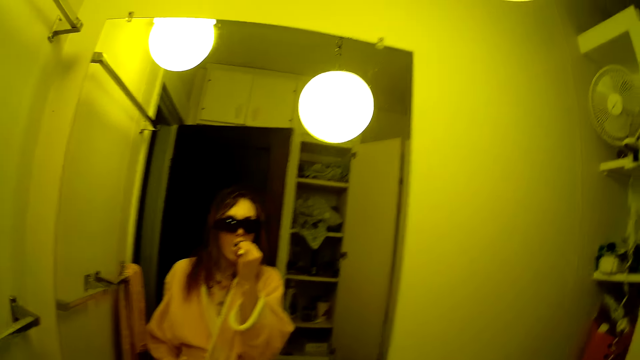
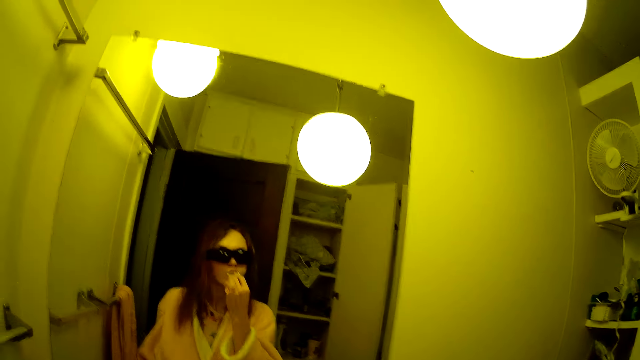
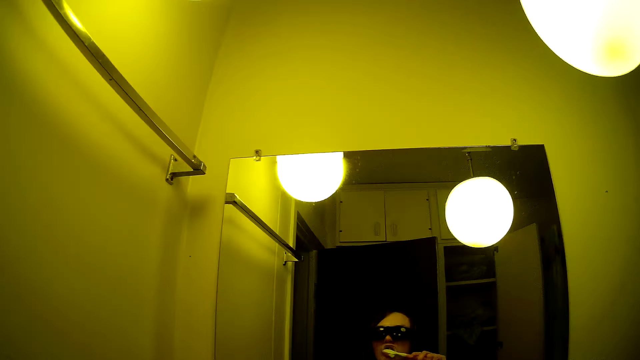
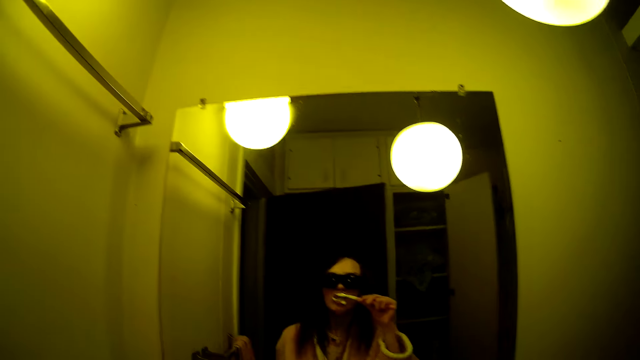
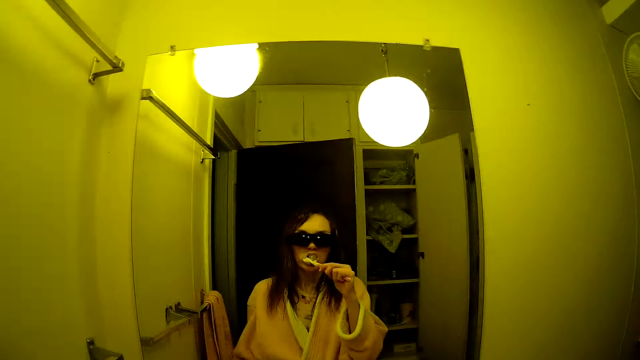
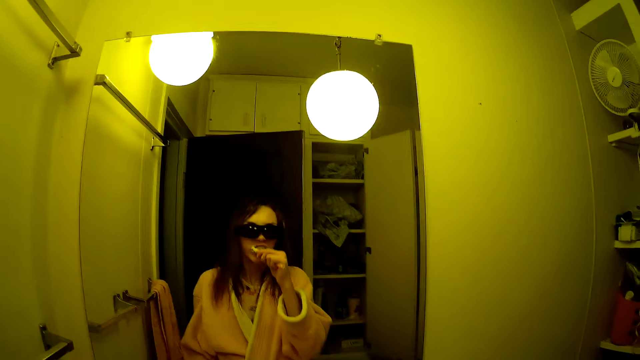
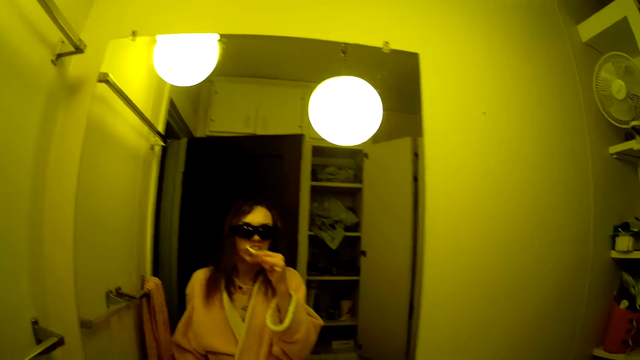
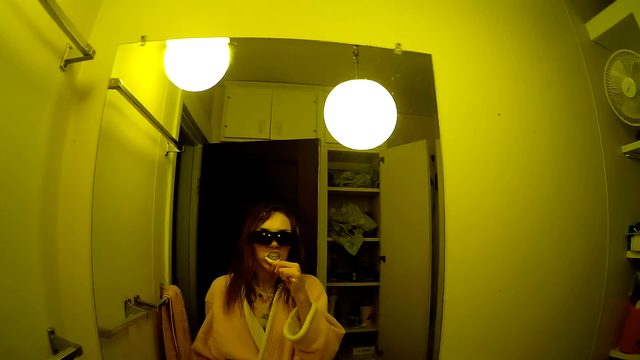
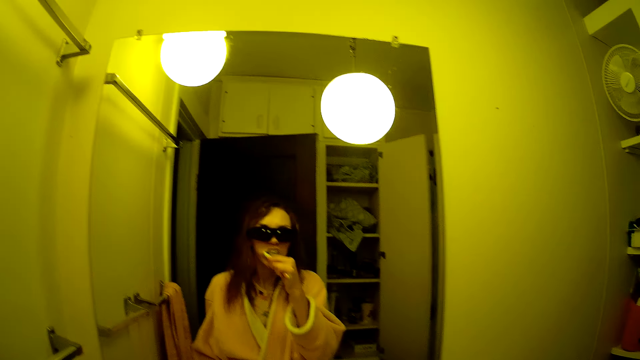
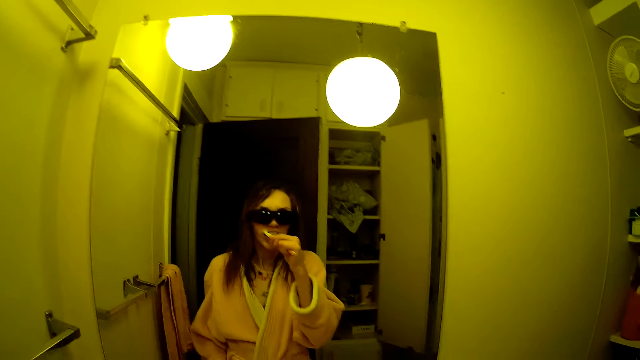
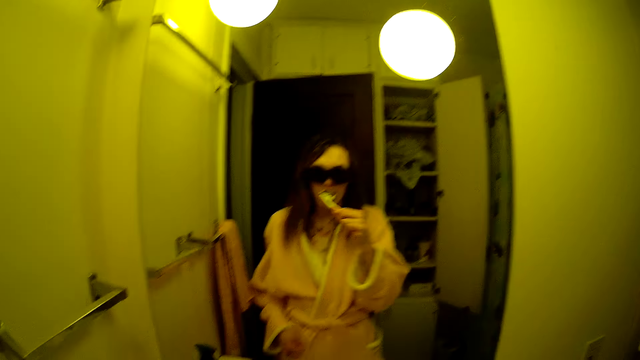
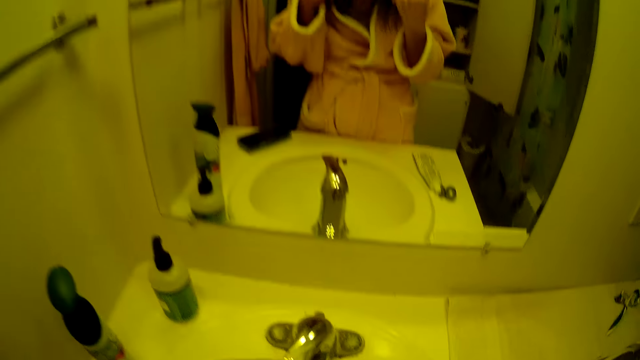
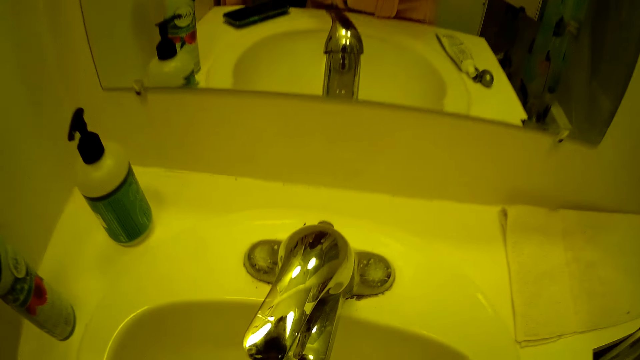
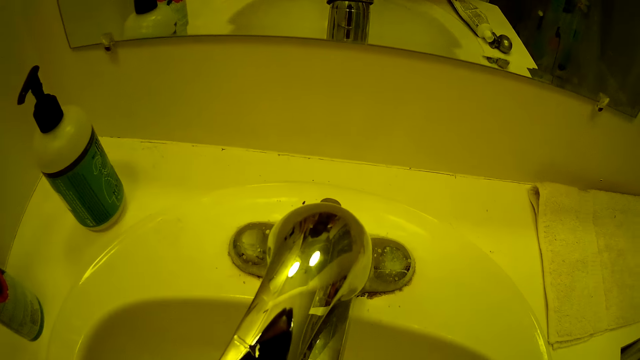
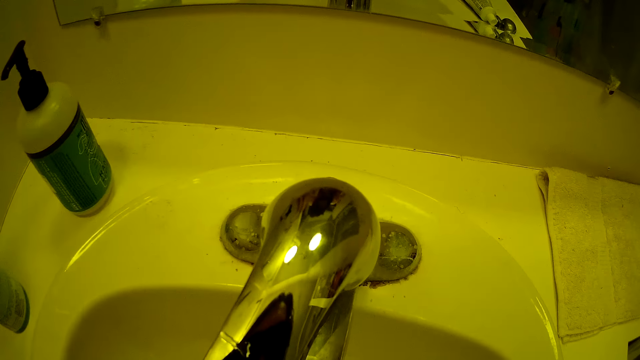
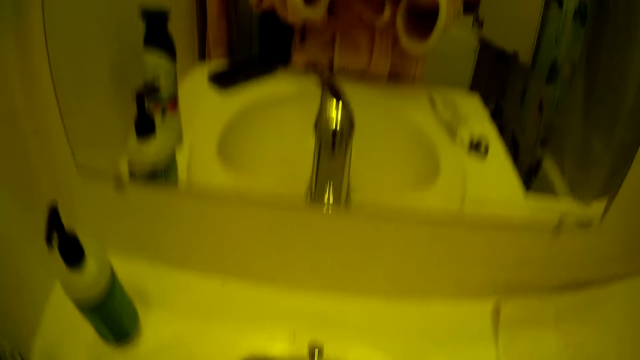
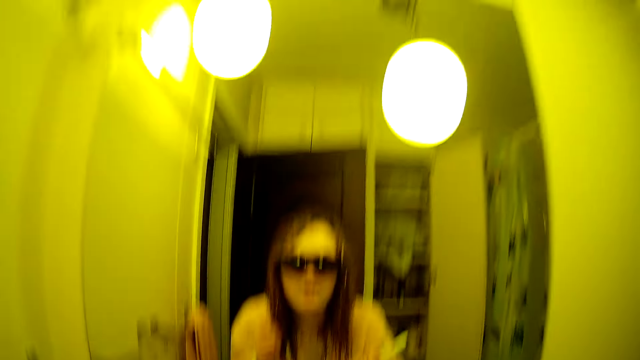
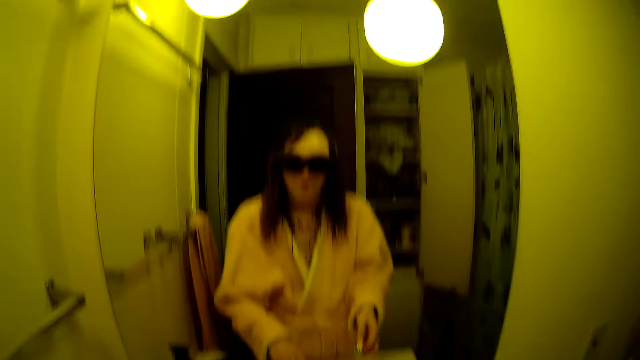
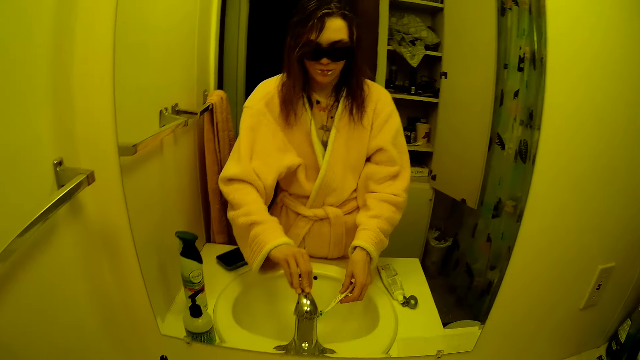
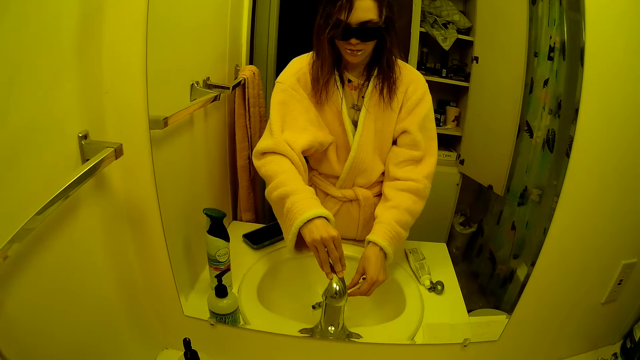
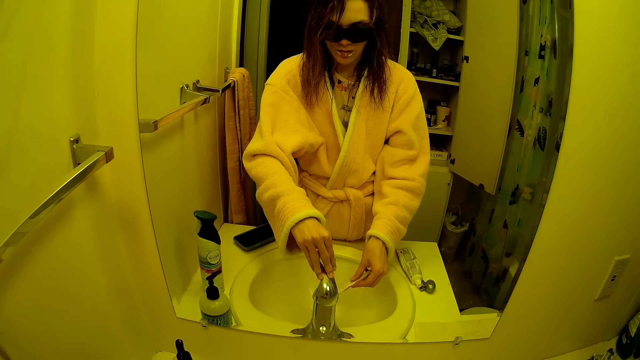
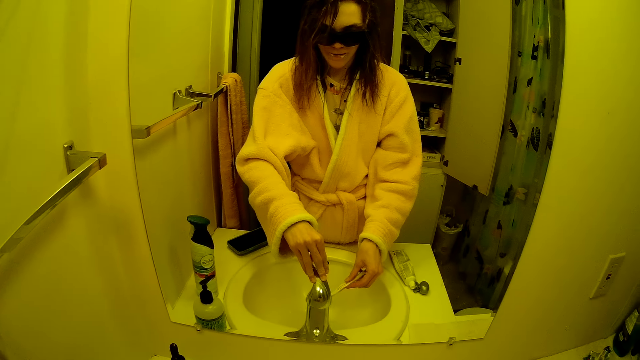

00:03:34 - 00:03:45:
The camera wearer spits in the sink. She turns on the tap with her right hand. She rinses the toothbrush in the sink.

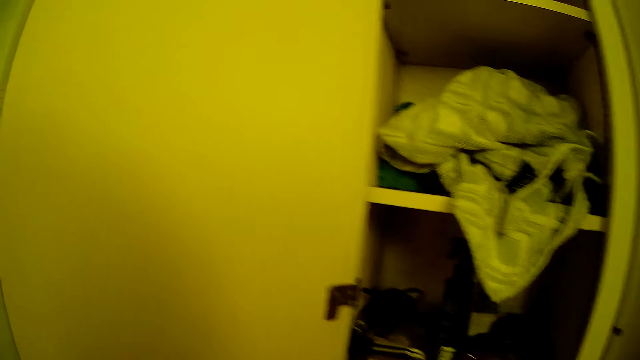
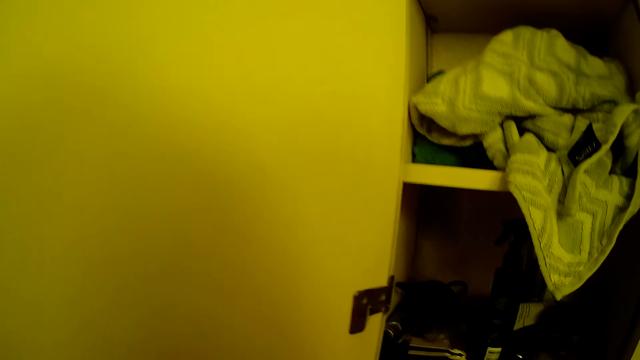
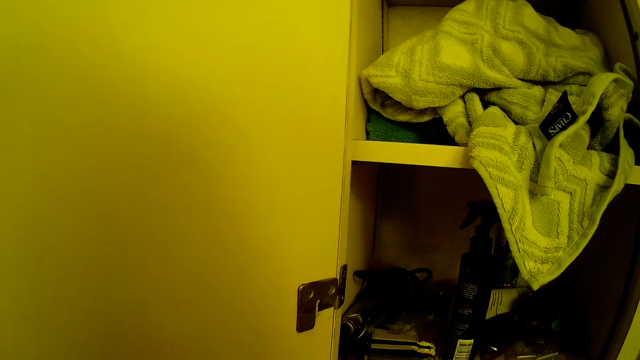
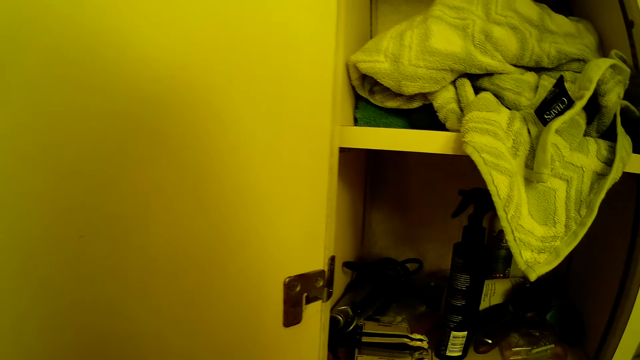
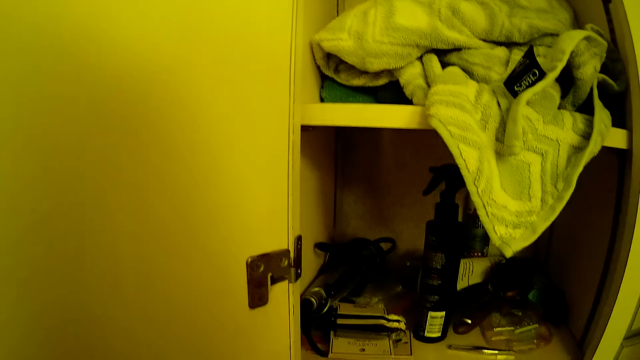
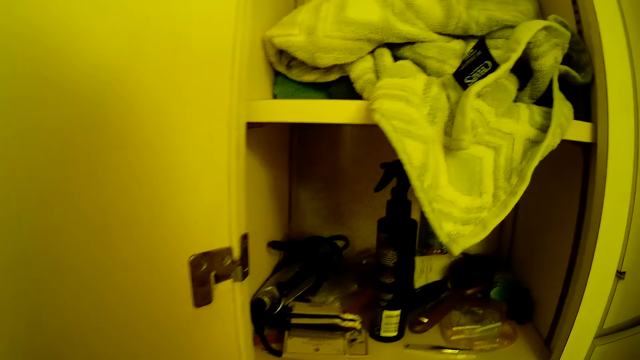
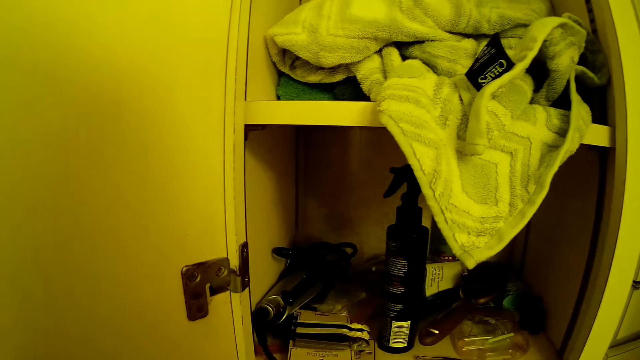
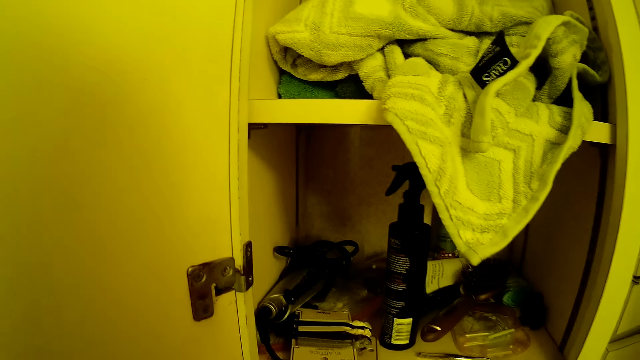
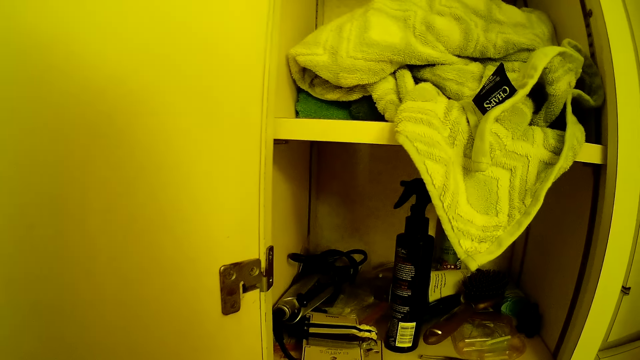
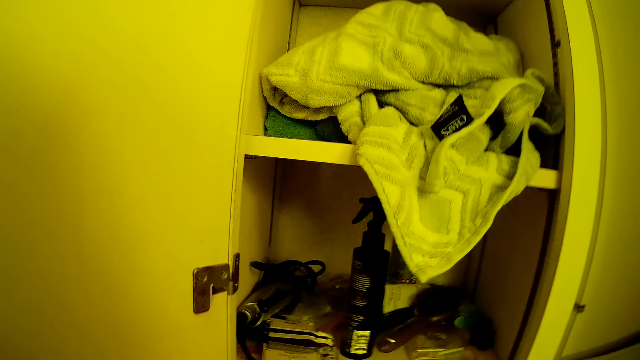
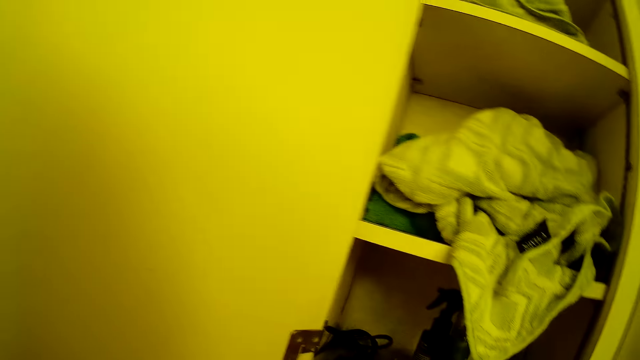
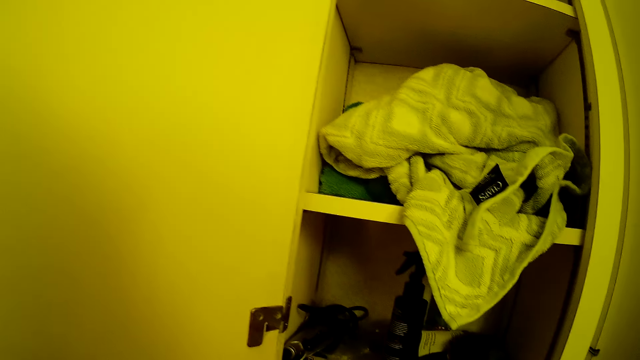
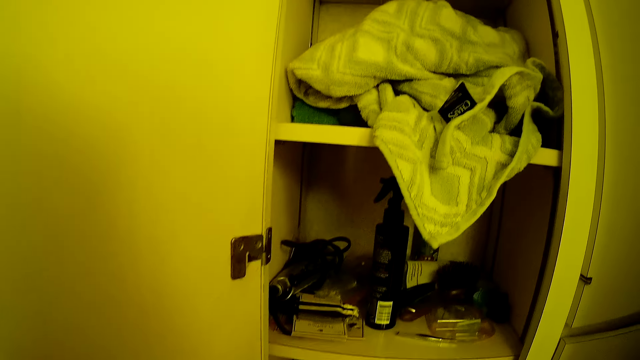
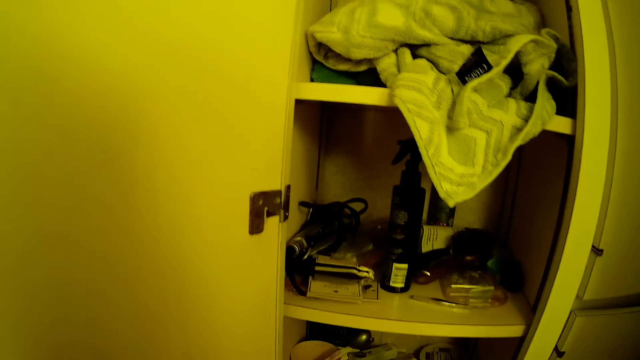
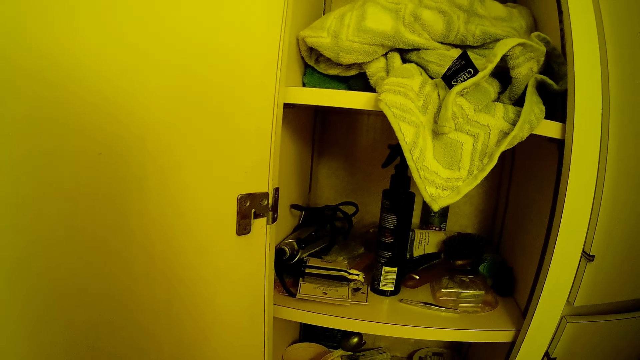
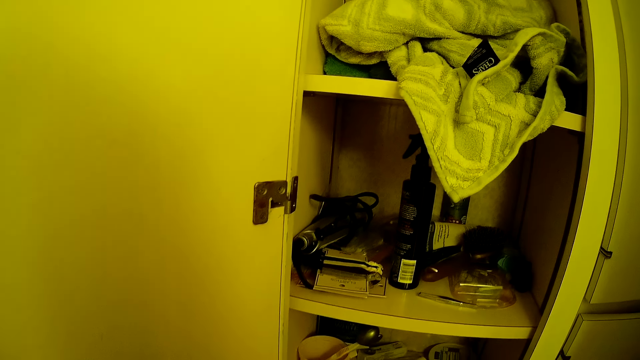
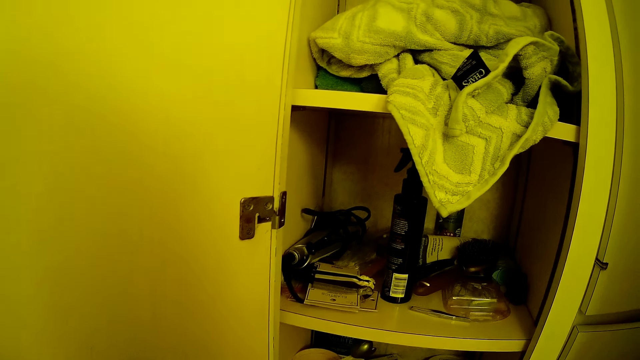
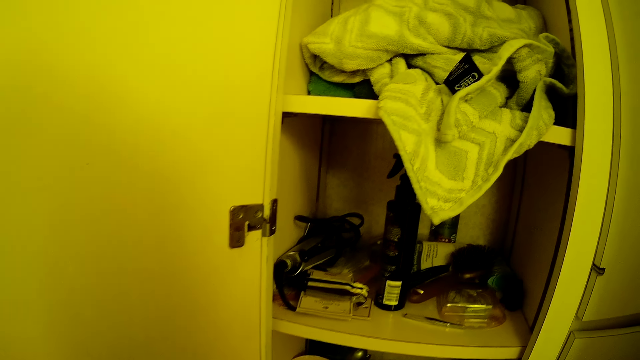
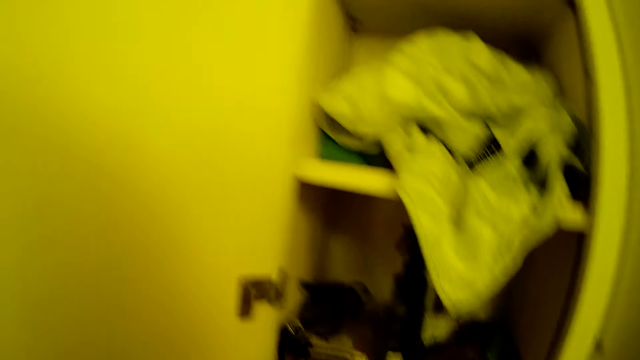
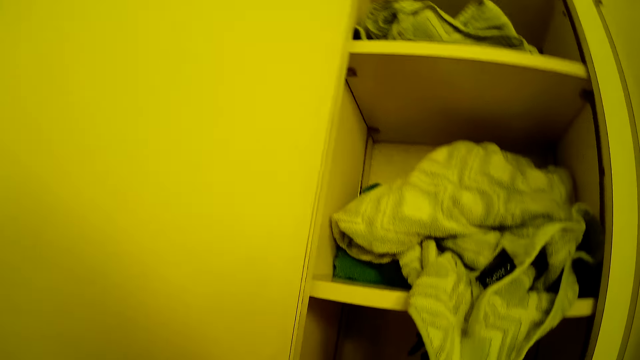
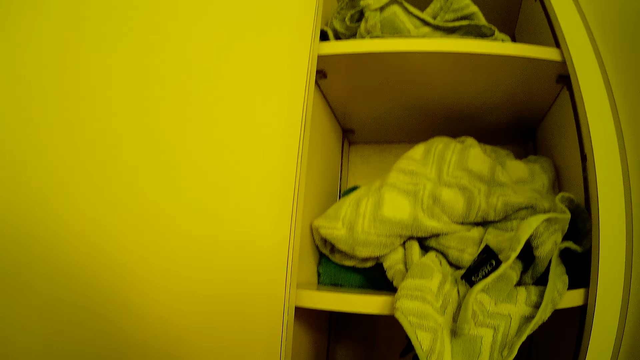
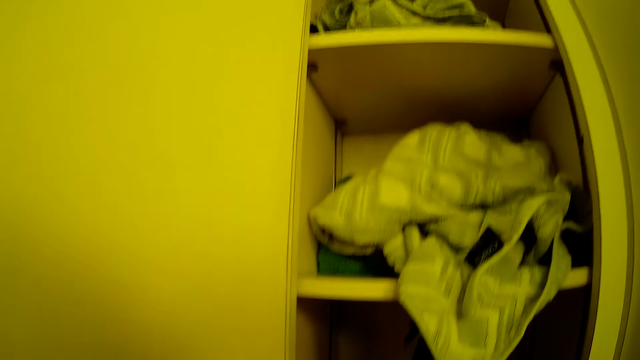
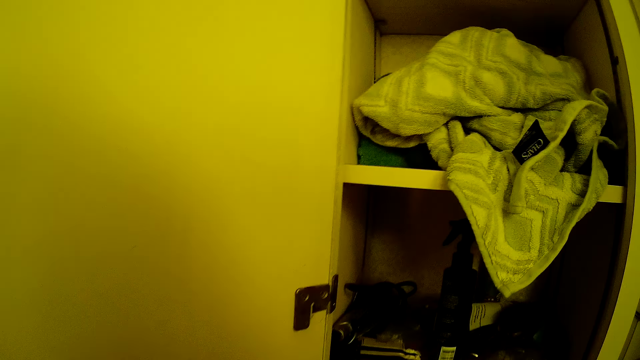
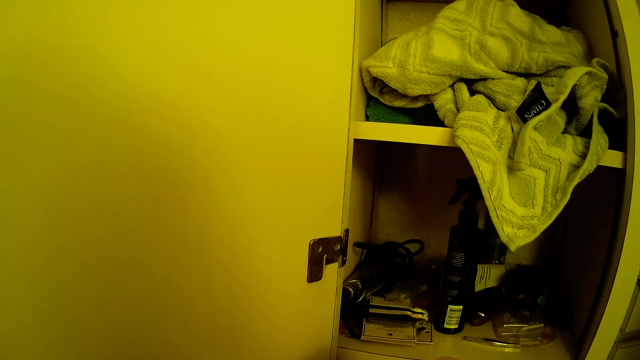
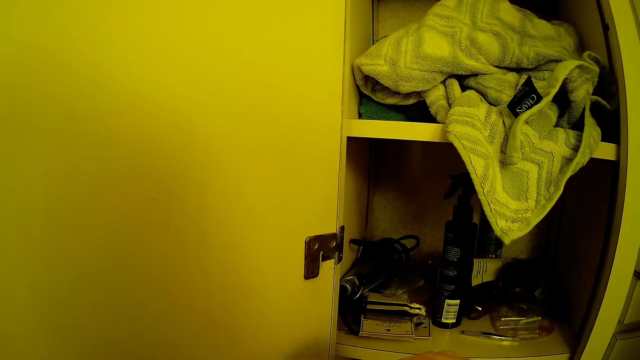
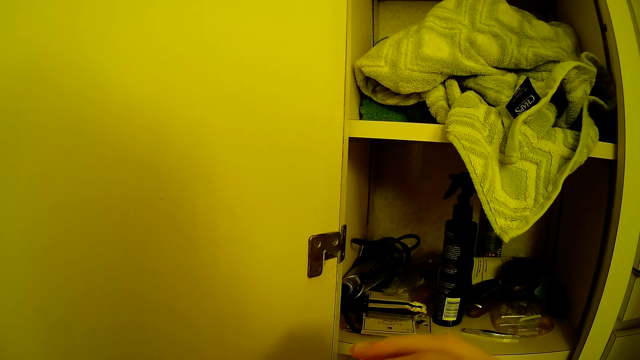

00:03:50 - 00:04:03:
The camera wearer drops a toothbrush in the wardrobe.
